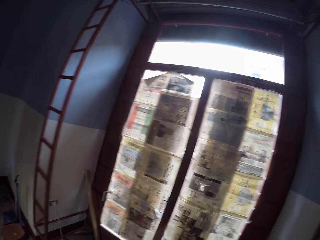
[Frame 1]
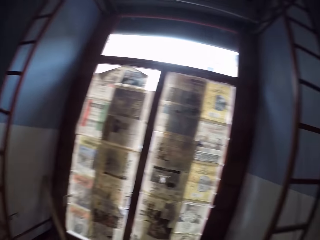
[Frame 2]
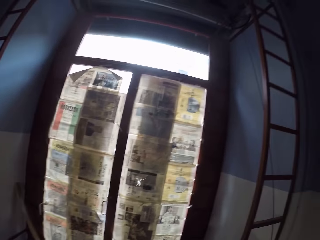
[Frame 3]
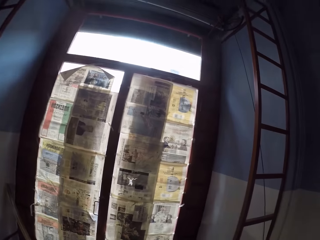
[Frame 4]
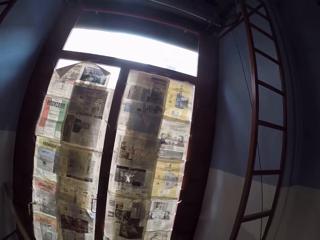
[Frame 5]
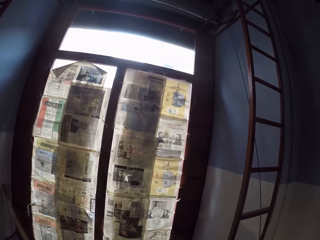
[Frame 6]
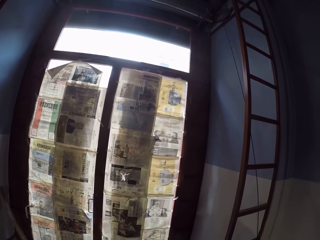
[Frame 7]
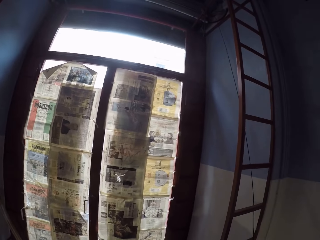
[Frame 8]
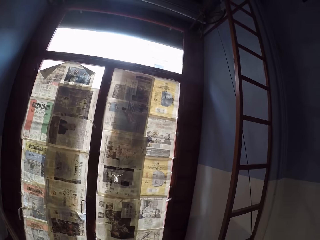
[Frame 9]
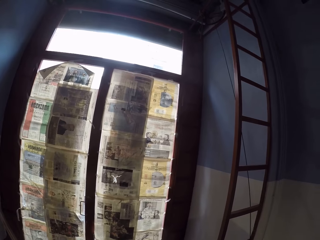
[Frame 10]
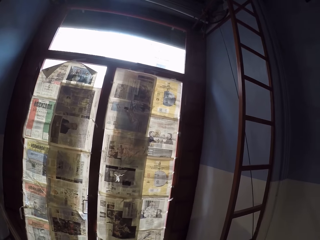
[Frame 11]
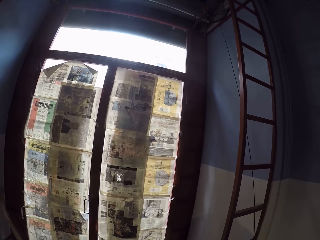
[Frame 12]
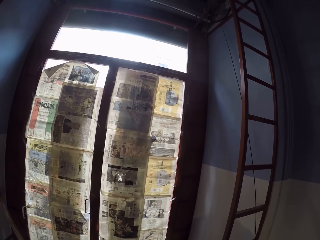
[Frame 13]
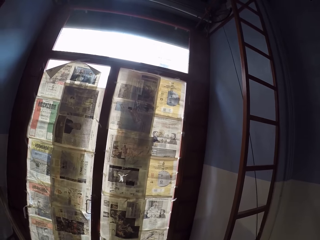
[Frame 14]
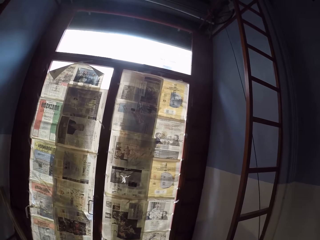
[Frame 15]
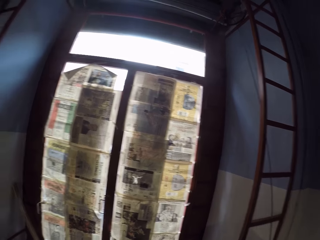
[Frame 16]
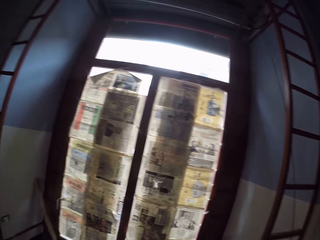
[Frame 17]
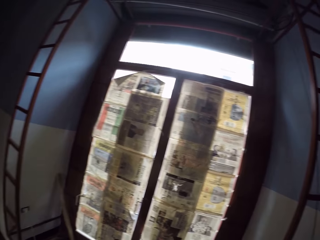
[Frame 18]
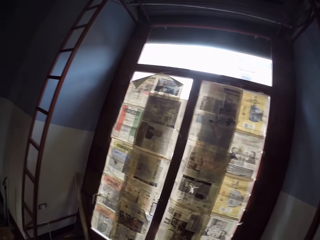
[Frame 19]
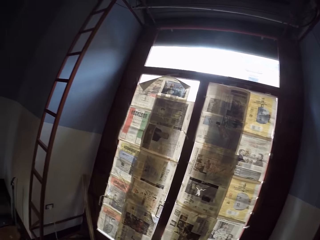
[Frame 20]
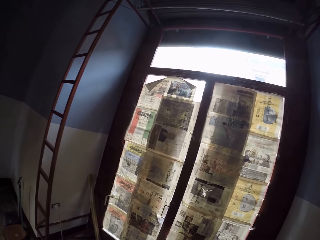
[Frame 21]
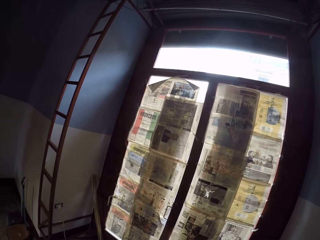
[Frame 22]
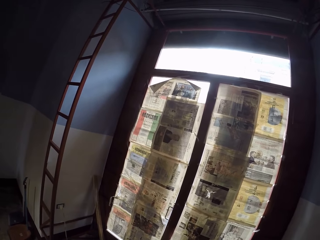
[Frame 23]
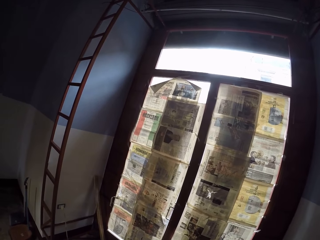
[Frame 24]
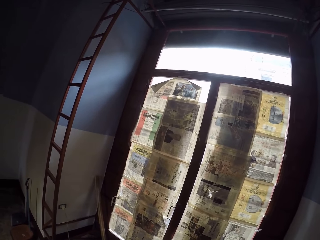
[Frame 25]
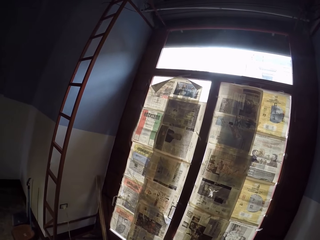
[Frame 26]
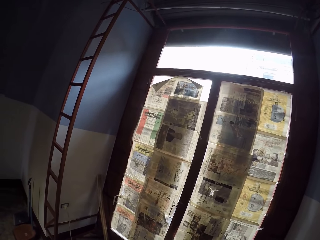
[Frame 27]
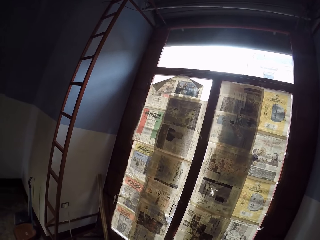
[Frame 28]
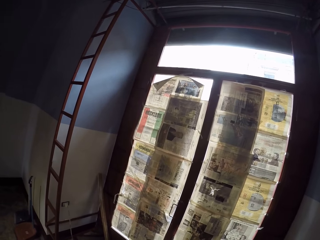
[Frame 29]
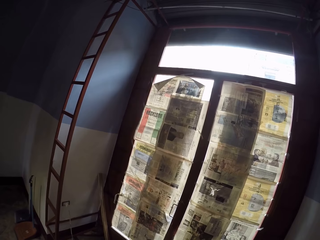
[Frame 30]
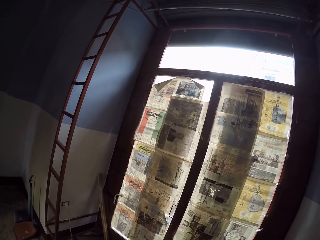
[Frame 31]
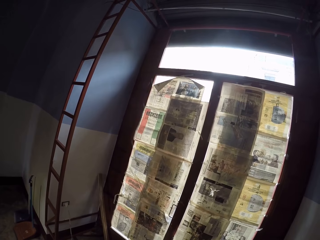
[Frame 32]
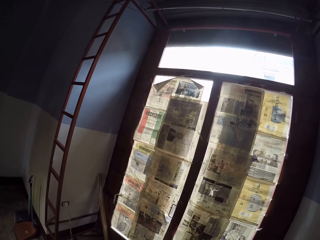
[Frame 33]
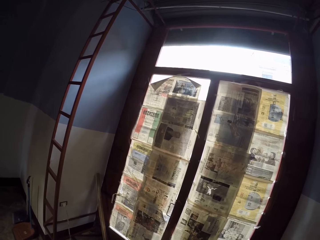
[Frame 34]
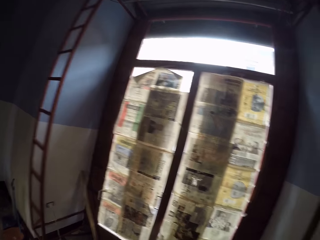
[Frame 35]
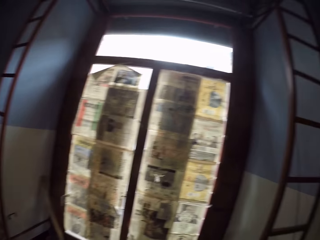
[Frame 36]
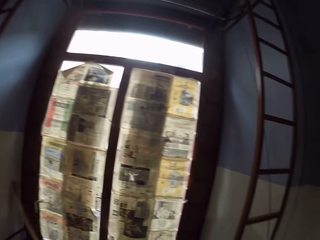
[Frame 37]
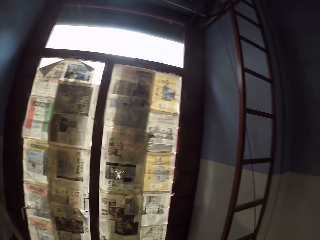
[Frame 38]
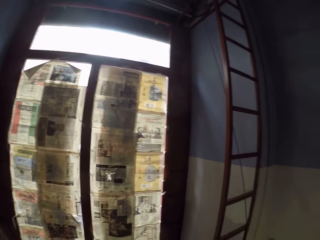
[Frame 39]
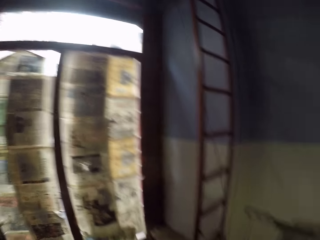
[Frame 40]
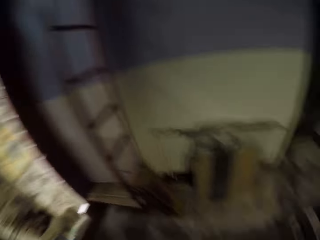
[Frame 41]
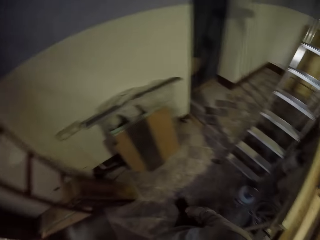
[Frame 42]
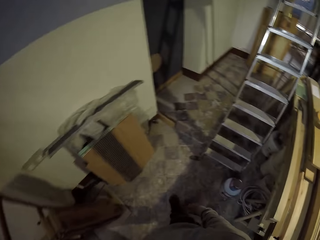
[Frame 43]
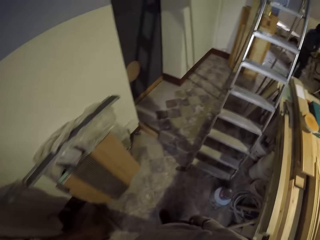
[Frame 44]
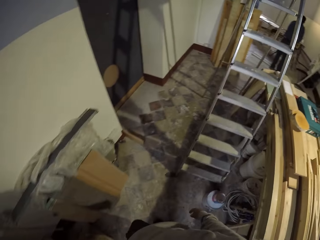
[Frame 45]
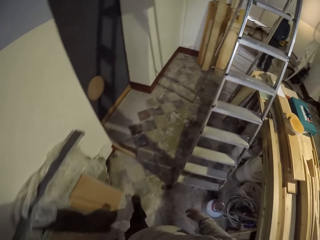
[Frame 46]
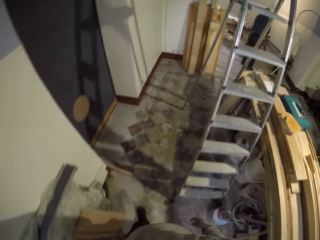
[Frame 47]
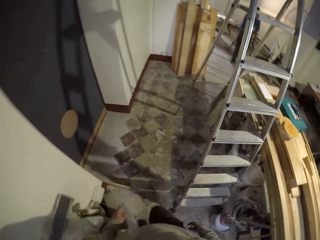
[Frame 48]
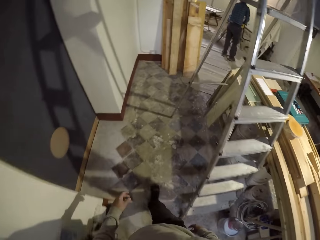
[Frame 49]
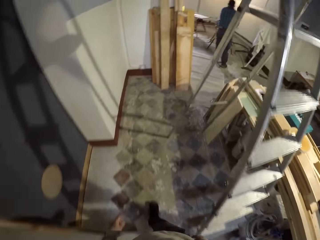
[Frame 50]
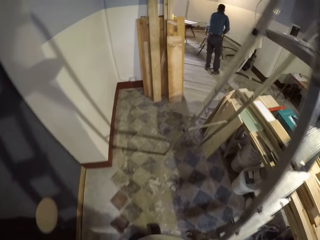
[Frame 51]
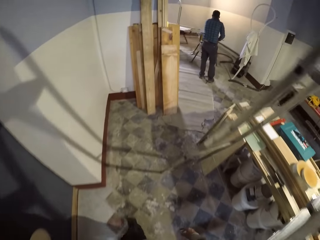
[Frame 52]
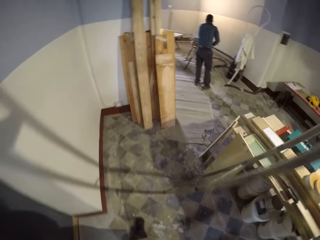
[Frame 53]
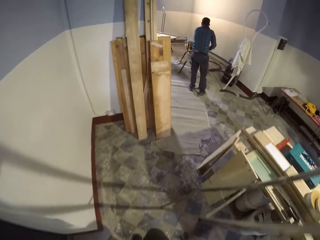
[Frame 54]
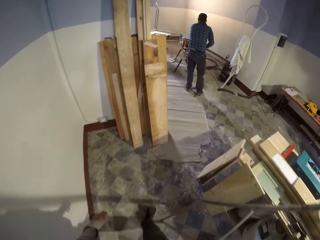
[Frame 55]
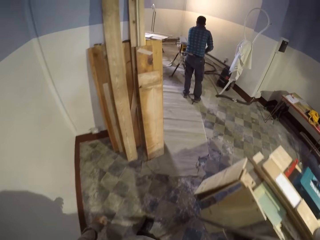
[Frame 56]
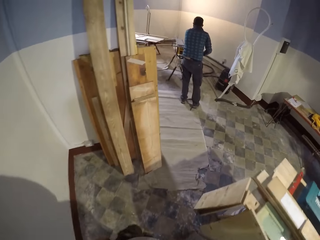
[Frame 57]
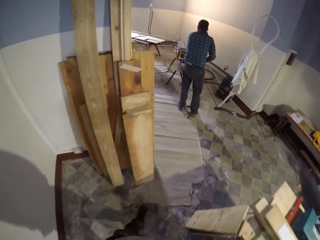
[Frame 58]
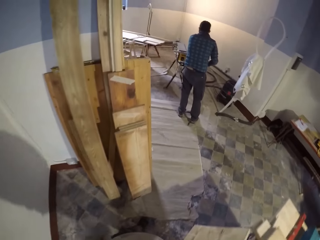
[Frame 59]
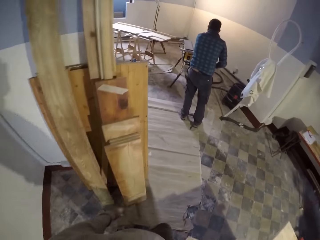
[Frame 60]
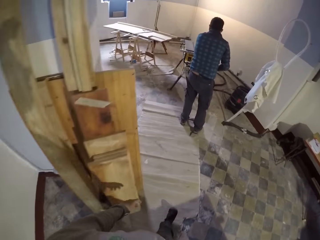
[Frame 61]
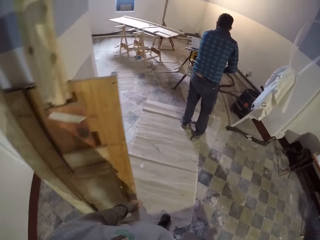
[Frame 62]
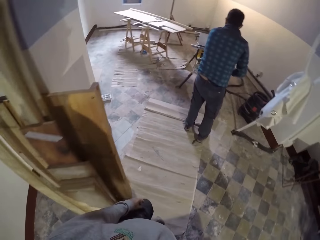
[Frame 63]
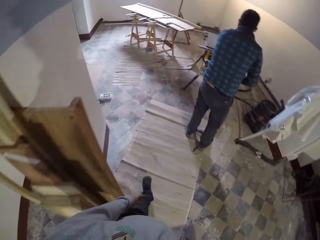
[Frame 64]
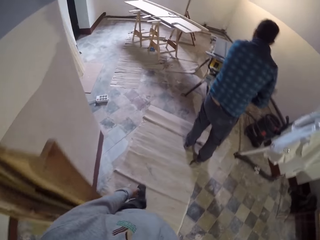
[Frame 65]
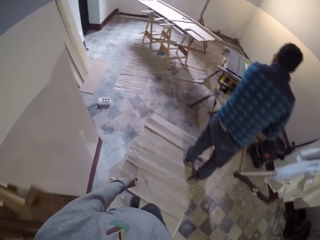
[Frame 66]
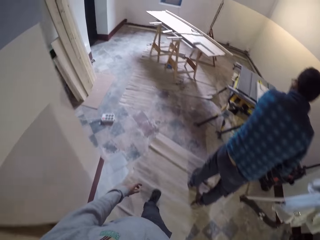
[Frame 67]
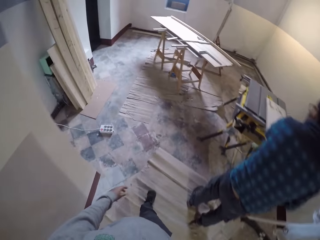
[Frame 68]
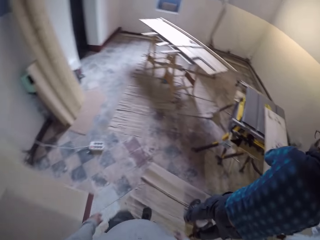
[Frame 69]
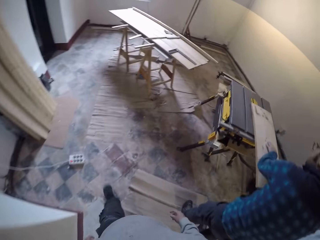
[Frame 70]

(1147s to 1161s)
The camera wearer looks around the wall. They turn around the room. They look around the room. They walk around the room.

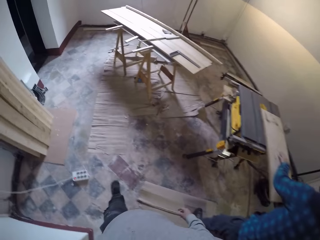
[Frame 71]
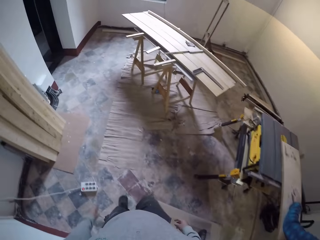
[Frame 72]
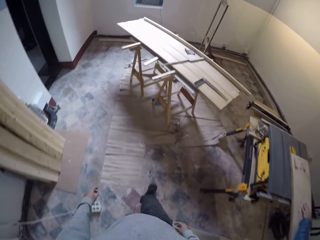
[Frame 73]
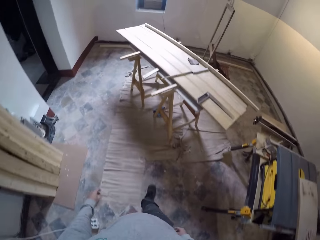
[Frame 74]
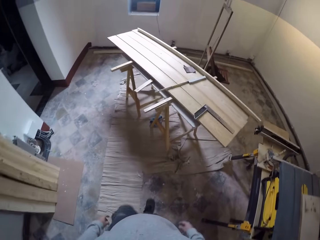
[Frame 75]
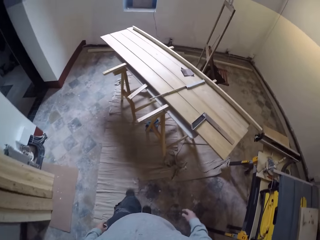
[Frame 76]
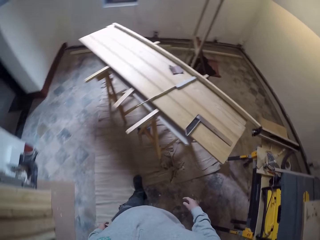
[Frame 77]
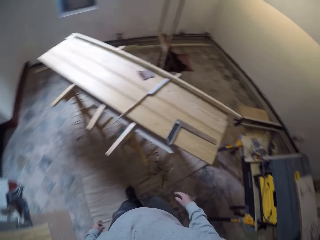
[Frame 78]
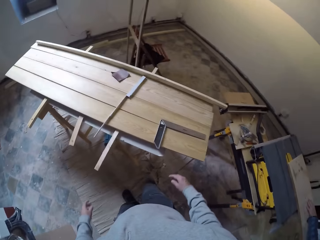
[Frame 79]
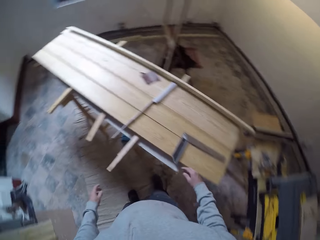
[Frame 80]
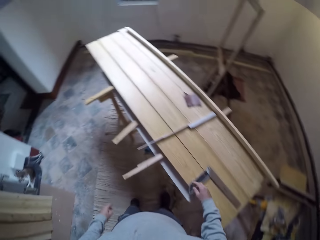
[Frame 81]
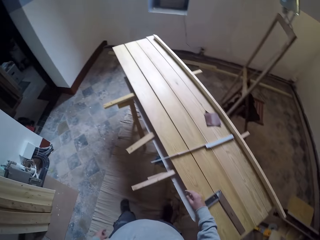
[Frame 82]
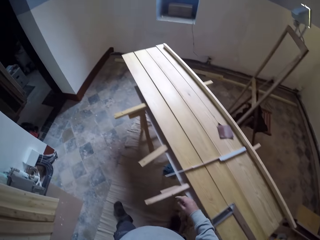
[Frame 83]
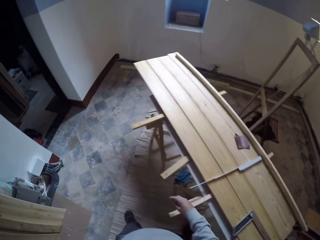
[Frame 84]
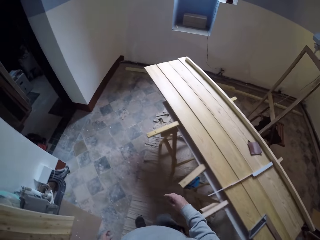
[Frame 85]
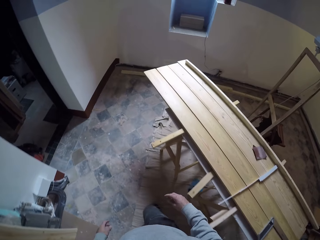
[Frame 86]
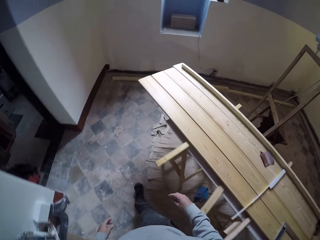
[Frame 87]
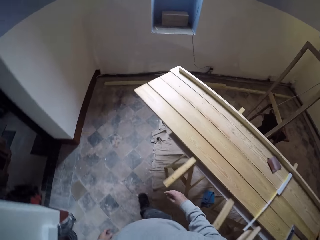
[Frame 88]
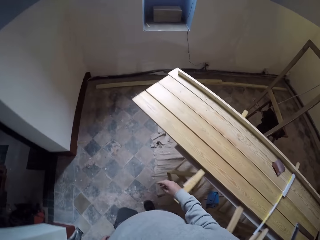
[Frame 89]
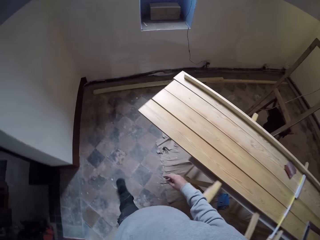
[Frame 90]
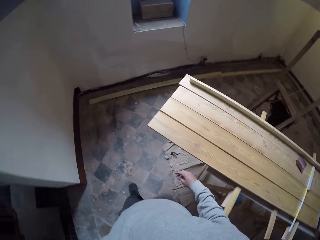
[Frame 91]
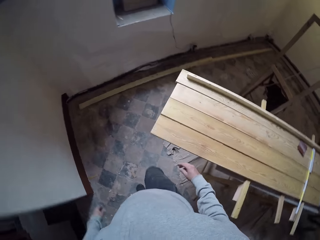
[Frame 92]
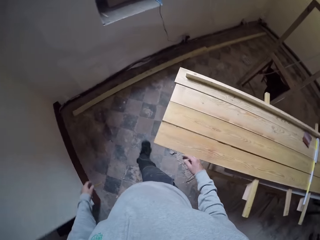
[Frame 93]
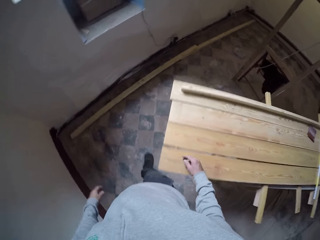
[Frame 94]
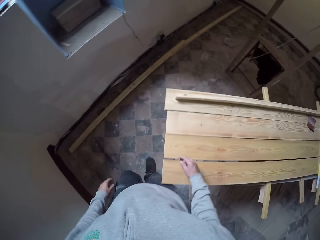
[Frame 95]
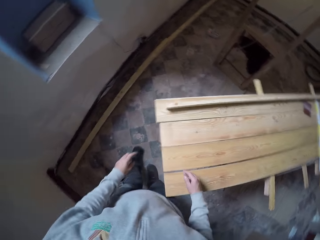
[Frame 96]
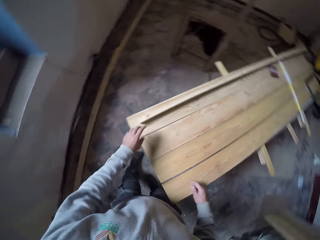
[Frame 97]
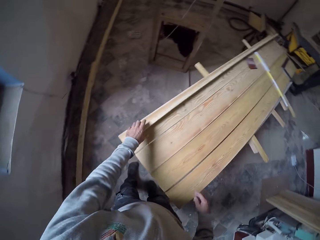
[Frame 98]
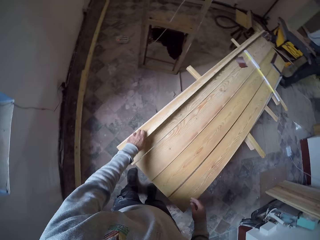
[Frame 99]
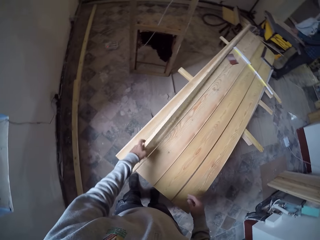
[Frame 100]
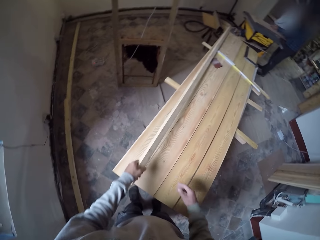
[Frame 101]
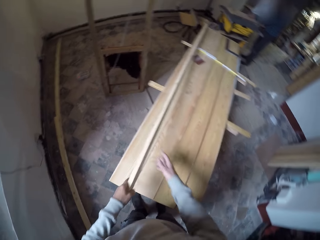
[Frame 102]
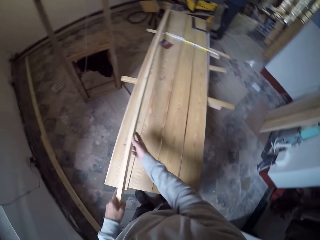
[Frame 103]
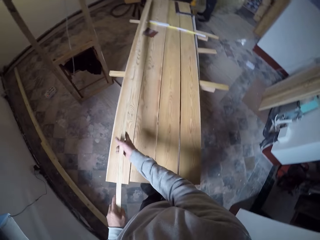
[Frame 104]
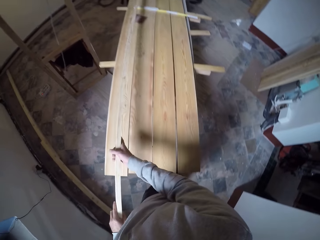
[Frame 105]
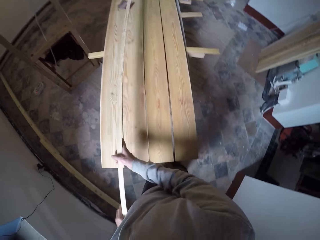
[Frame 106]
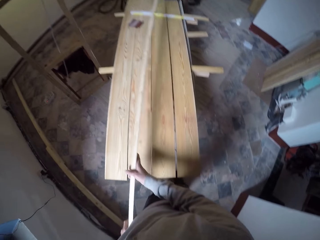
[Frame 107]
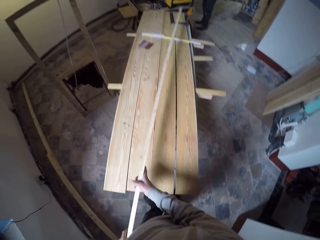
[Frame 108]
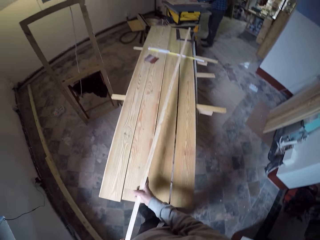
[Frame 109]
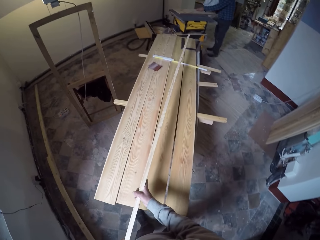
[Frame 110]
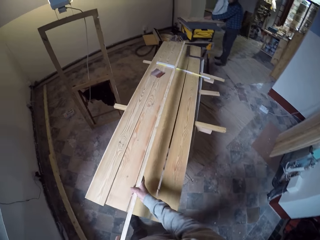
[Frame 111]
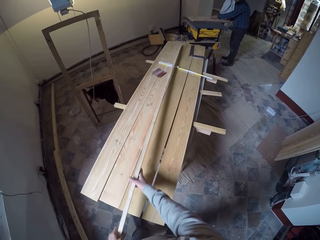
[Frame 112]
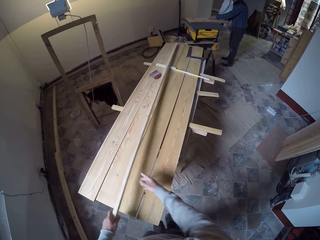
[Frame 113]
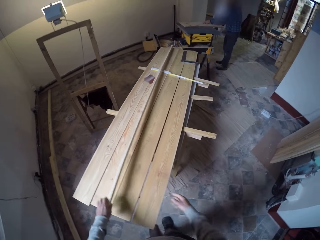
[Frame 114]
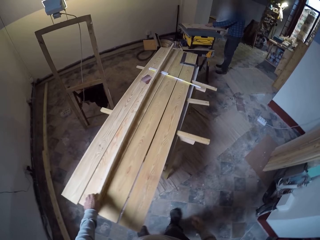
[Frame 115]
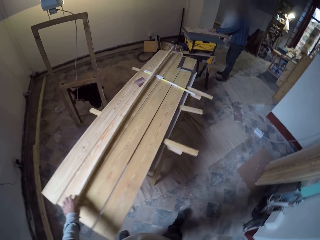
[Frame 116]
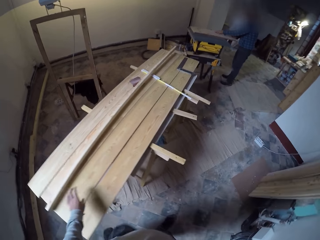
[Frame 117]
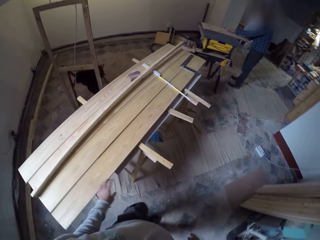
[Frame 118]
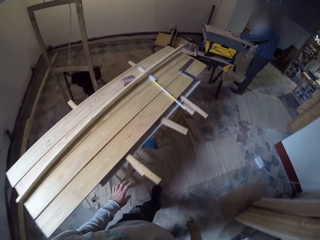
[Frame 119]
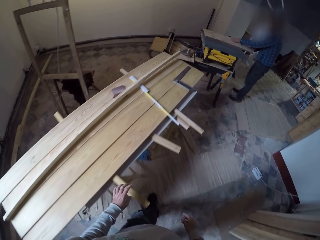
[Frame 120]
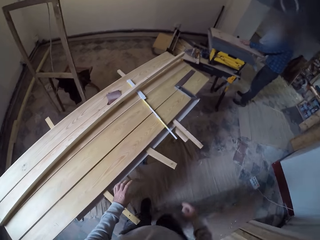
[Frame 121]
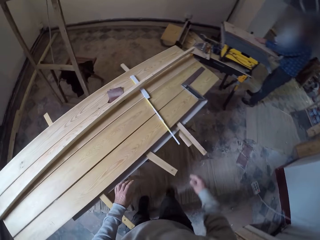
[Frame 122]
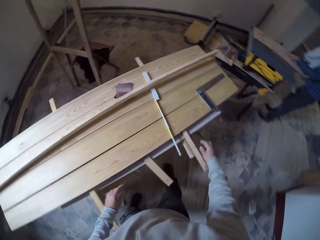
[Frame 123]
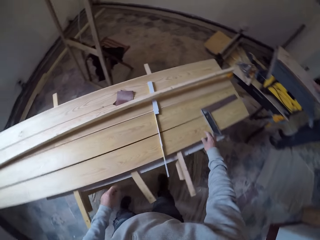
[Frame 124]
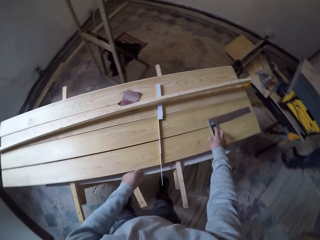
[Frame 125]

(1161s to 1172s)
The camera wearer picks up a wood from the table. They place the wood on the table. They walk around the room.
